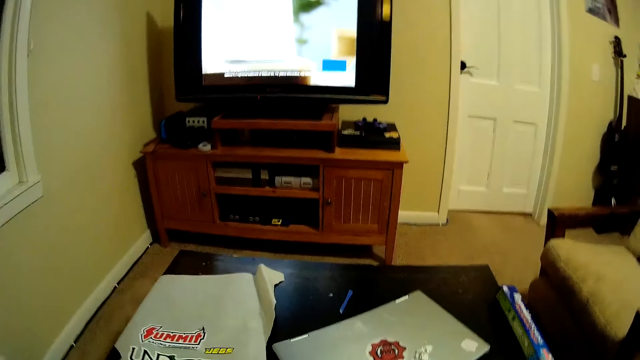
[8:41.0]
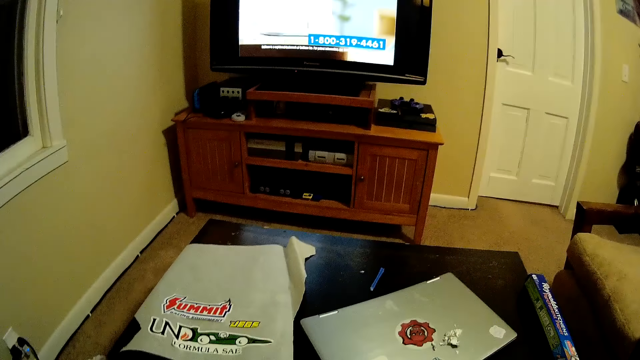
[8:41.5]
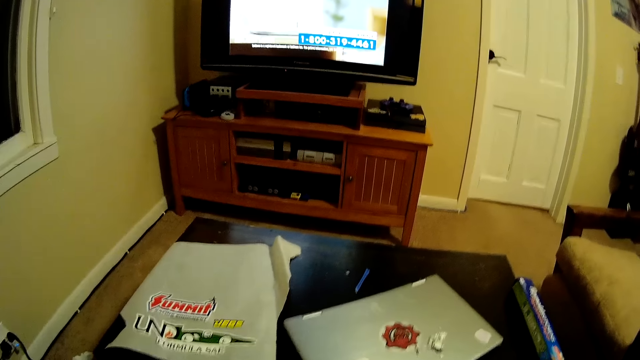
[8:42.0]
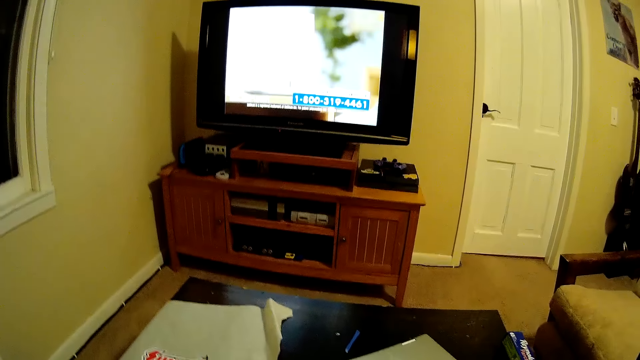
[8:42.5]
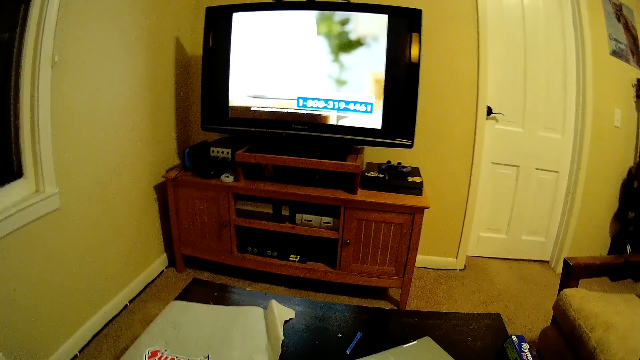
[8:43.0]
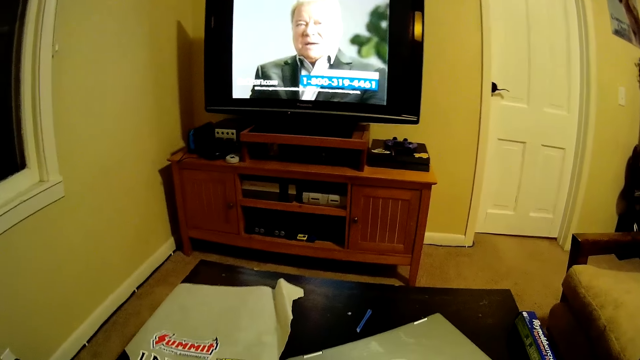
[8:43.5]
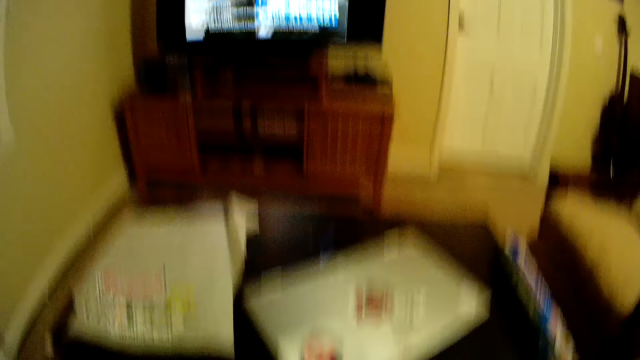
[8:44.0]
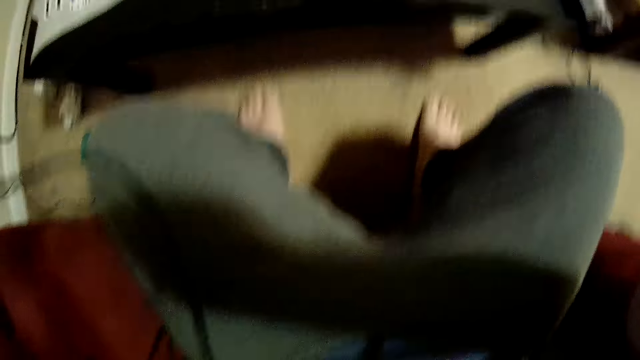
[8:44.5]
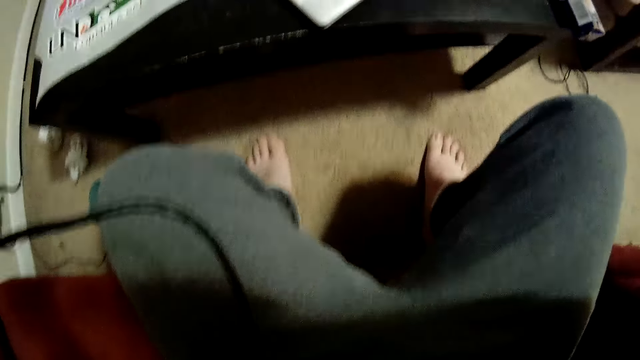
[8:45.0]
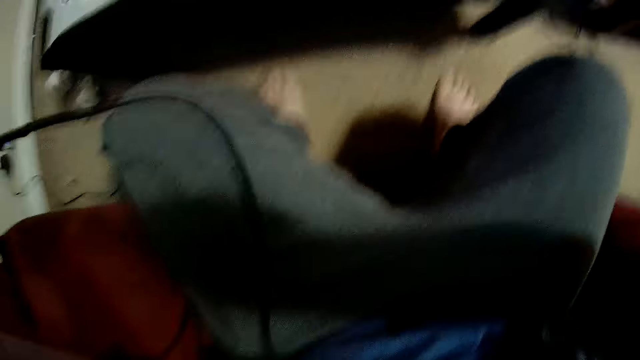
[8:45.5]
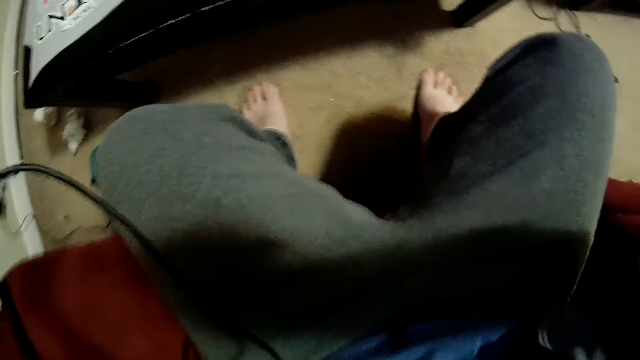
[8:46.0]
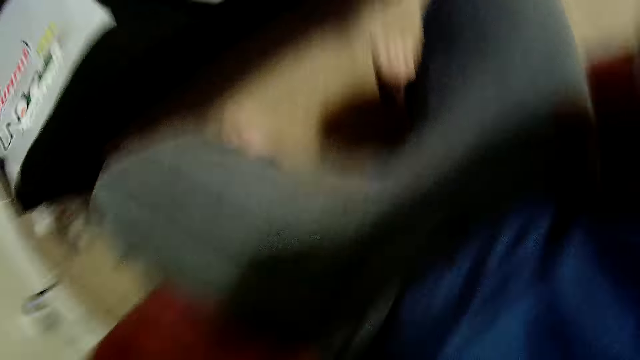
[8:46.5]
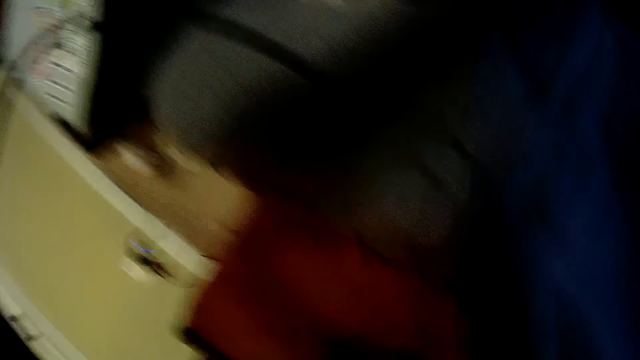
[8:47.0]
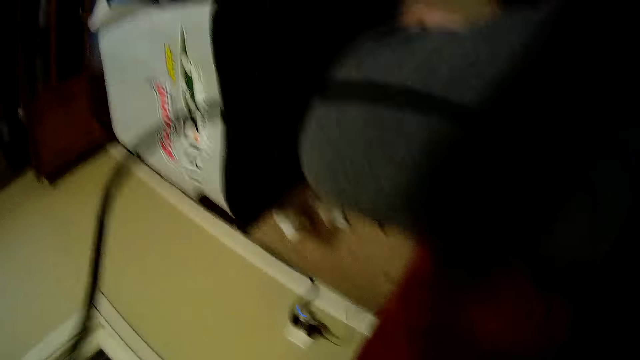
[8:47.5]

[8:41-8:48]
The camera wearer looks at the screen. They look at the floor. They touch the cable.
